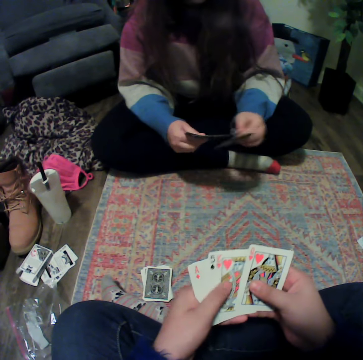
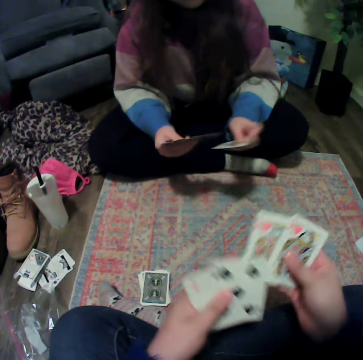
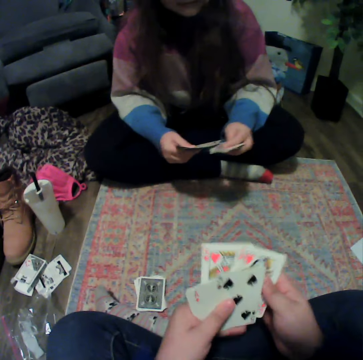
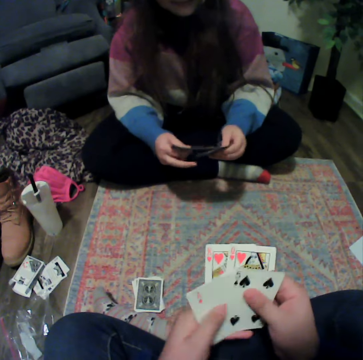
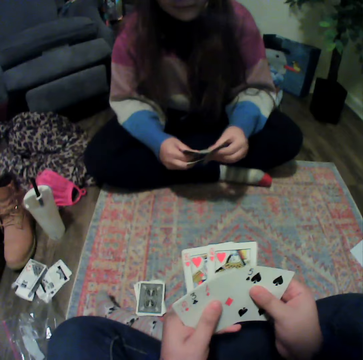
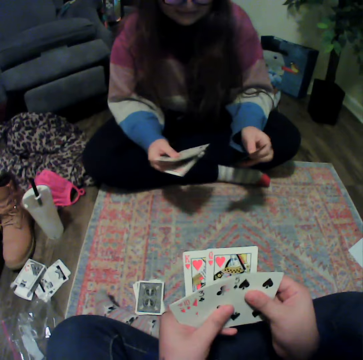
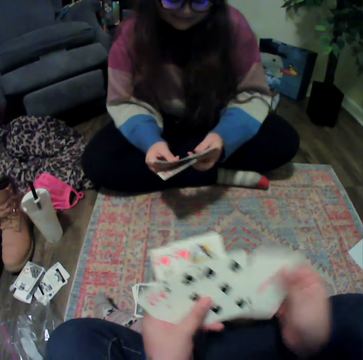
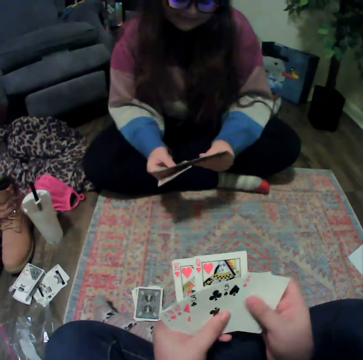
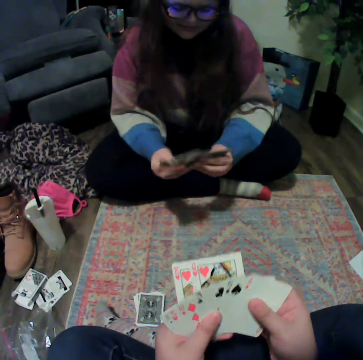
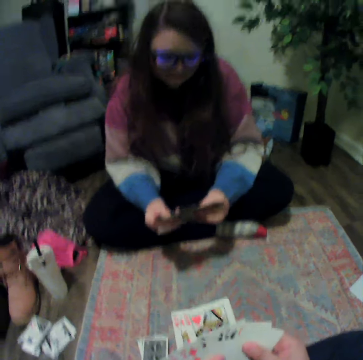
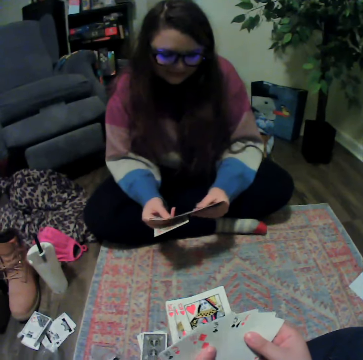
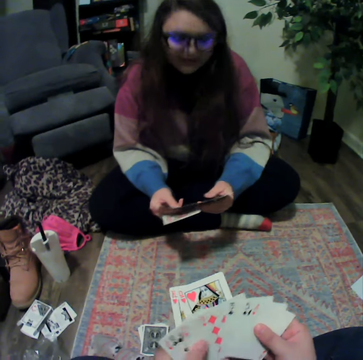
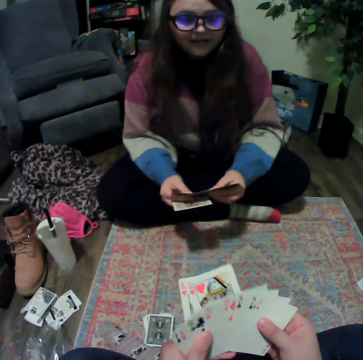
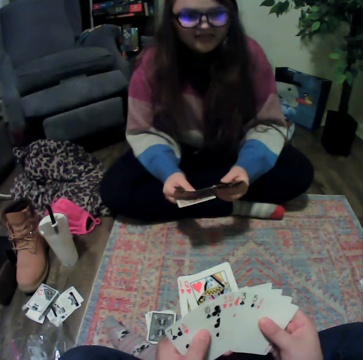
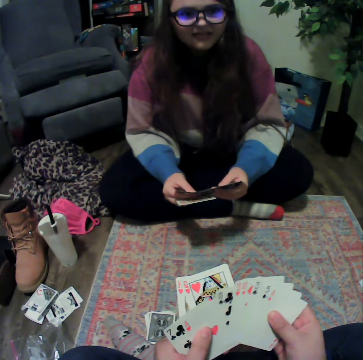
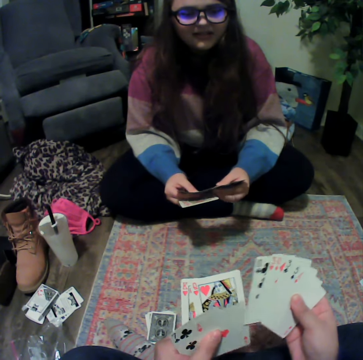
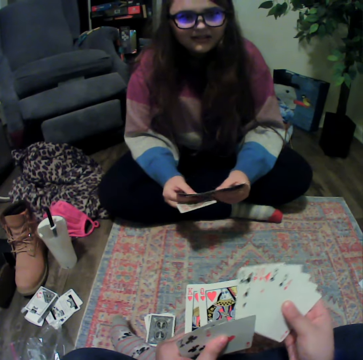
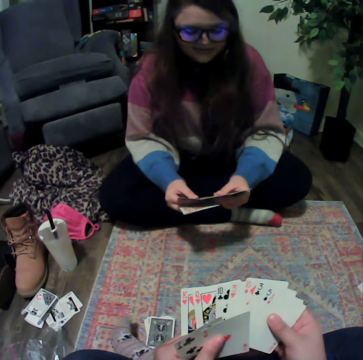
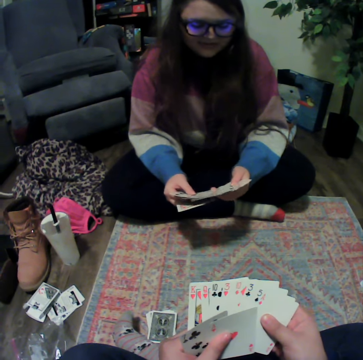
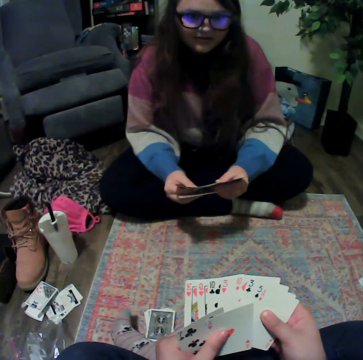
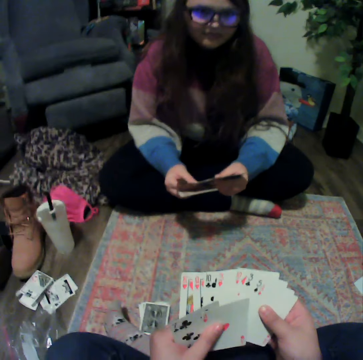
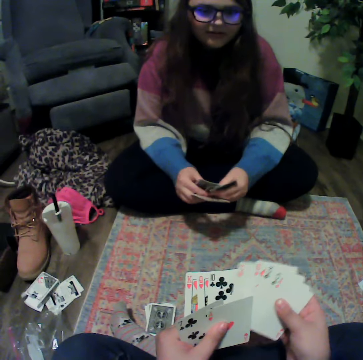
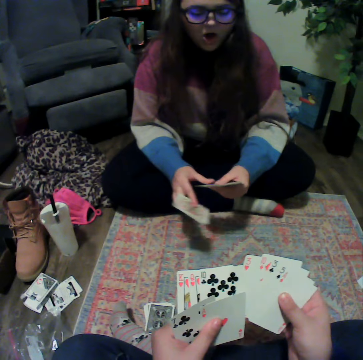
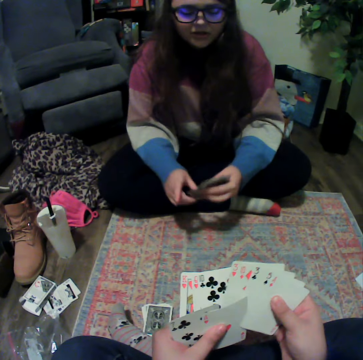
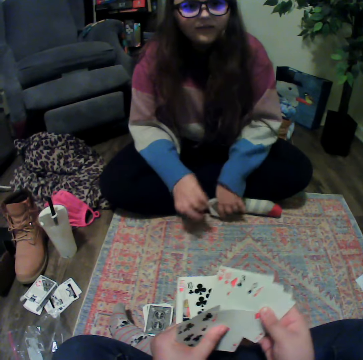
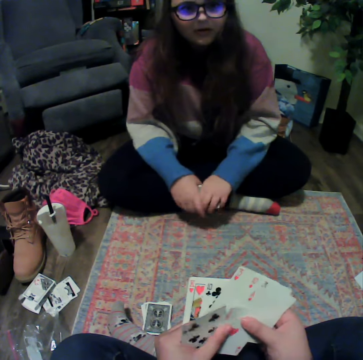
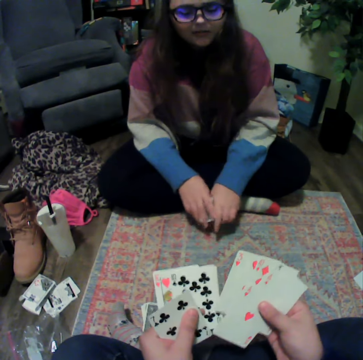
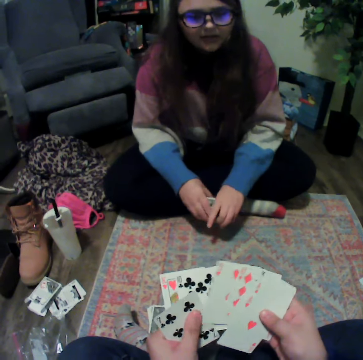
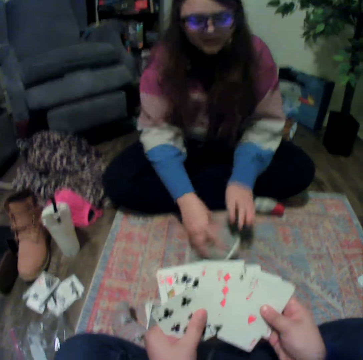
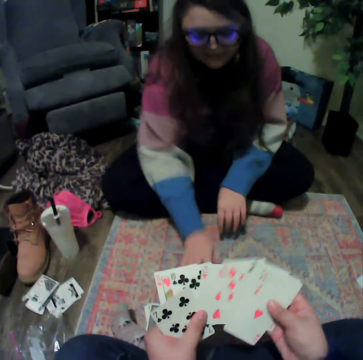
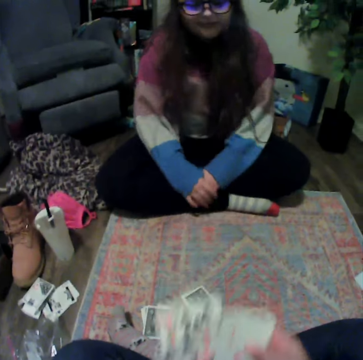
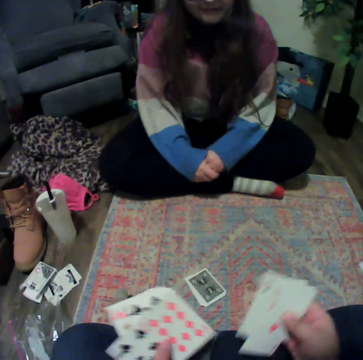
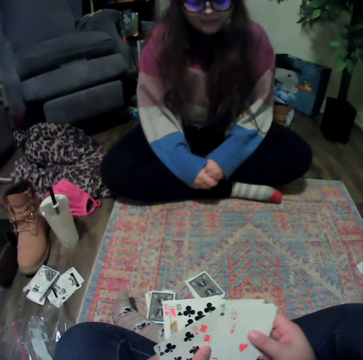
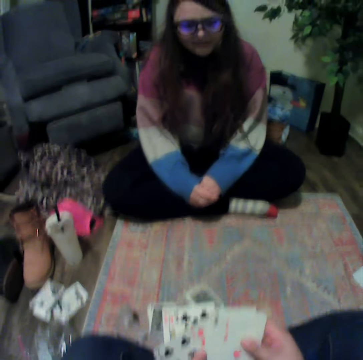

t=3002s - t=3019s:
A woman touches the playing cards. The camera wearer touches the playing cards. The woman places the cards on the floor.

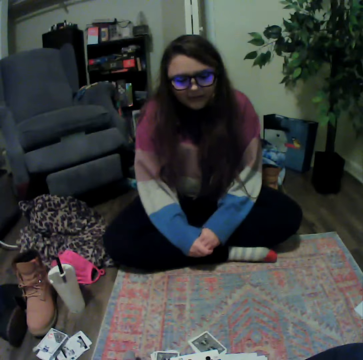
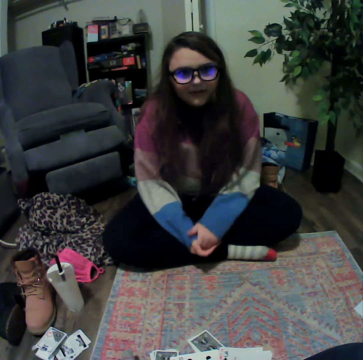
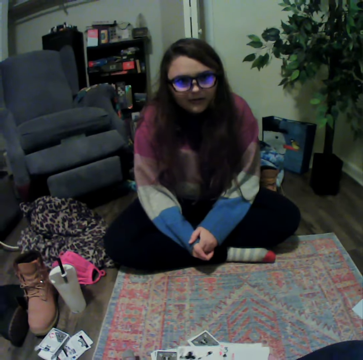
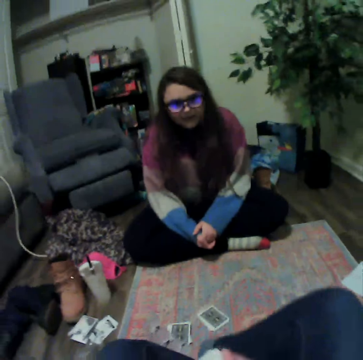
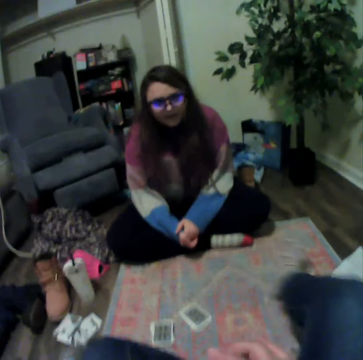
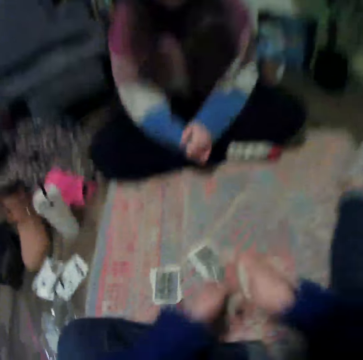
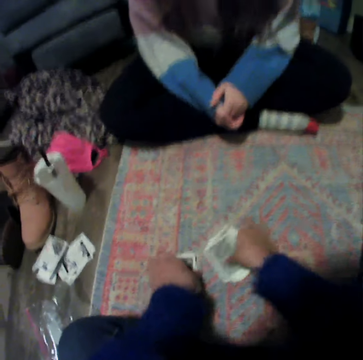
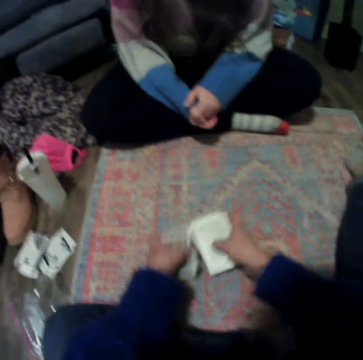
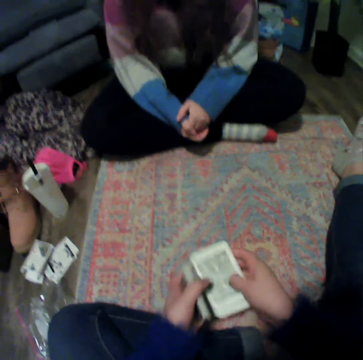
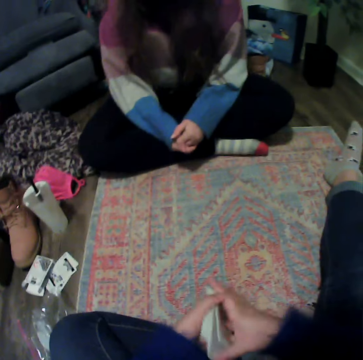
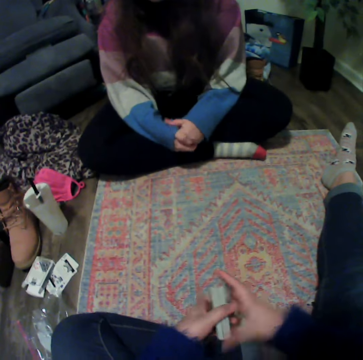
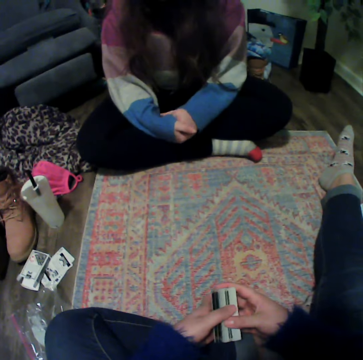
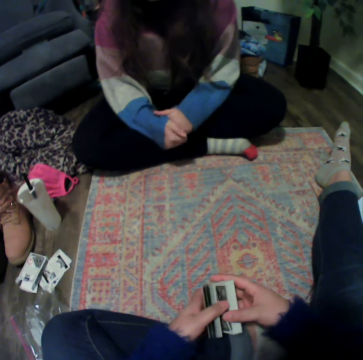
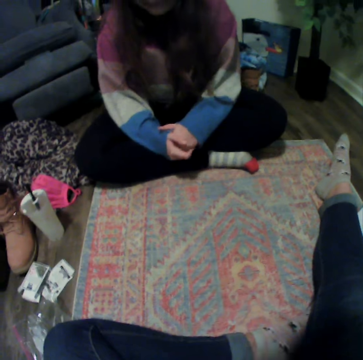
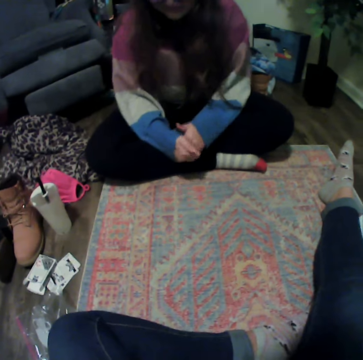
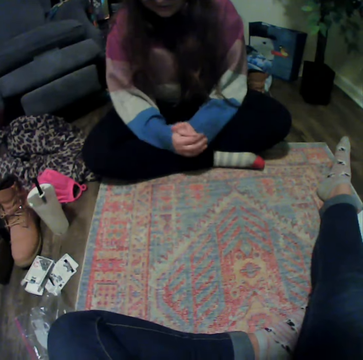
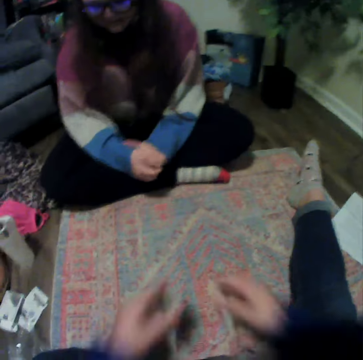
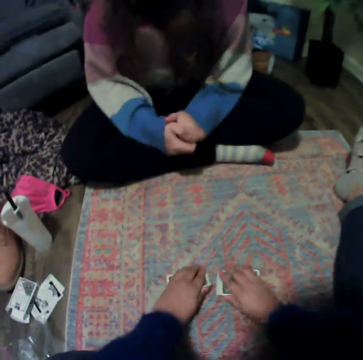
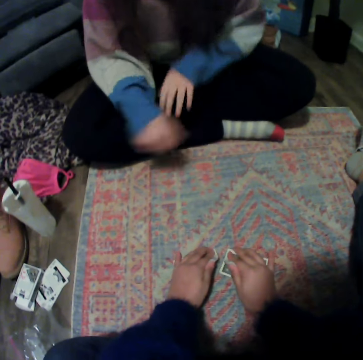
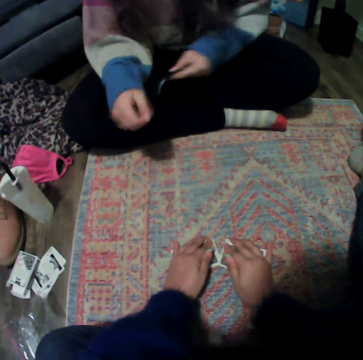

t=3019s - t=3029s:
The camera wearer picks up the cards from the floor. They mix the cards.

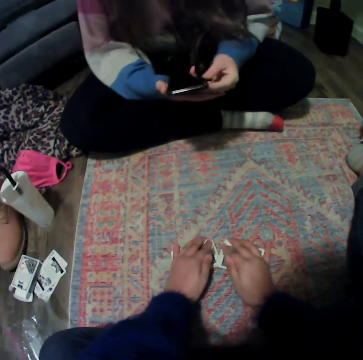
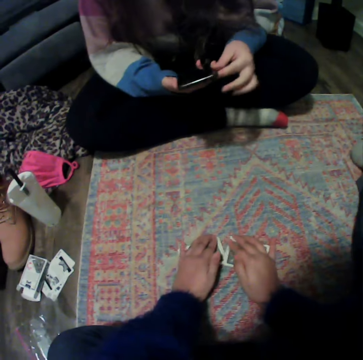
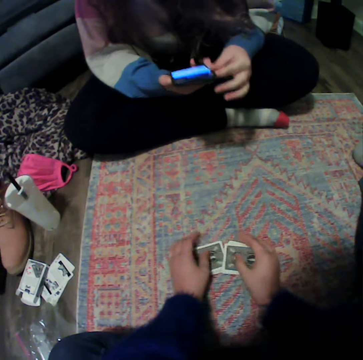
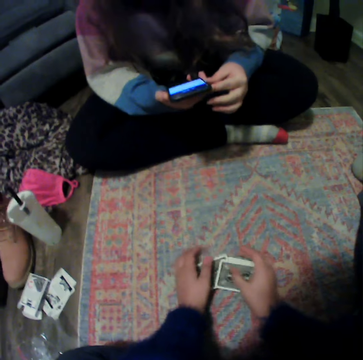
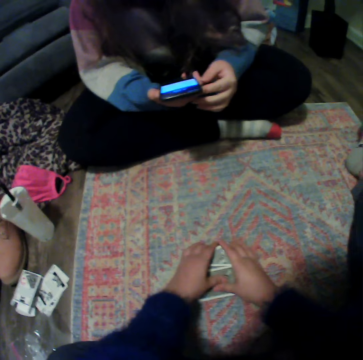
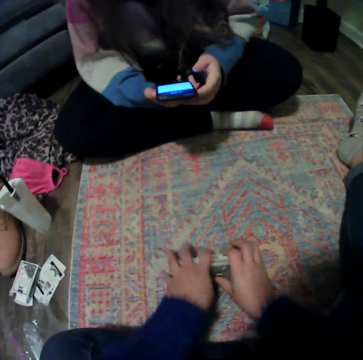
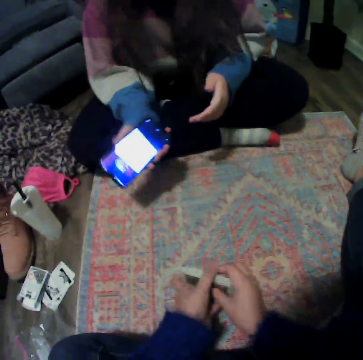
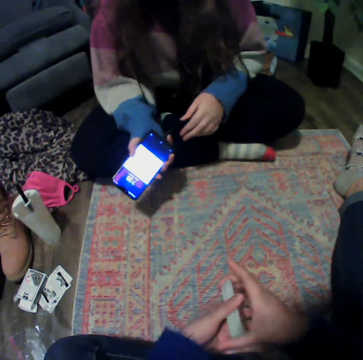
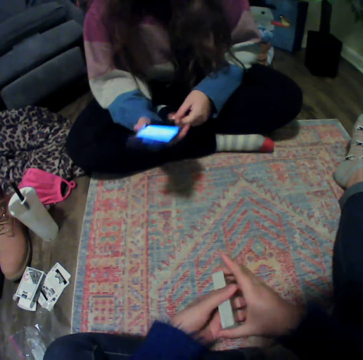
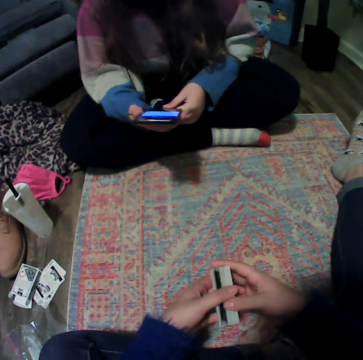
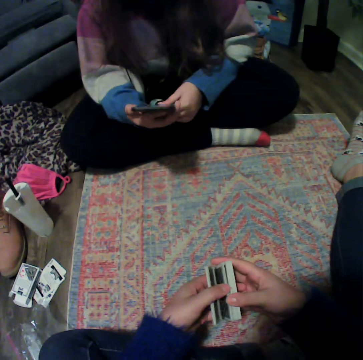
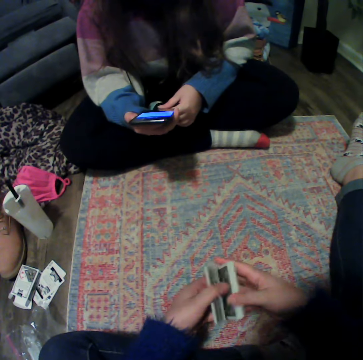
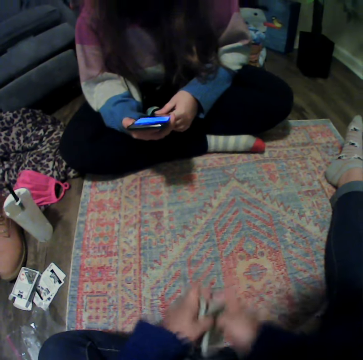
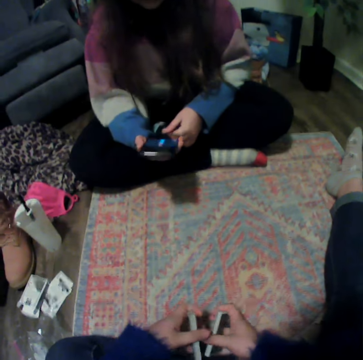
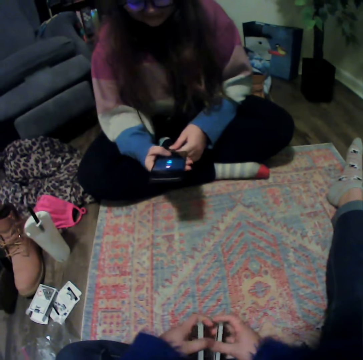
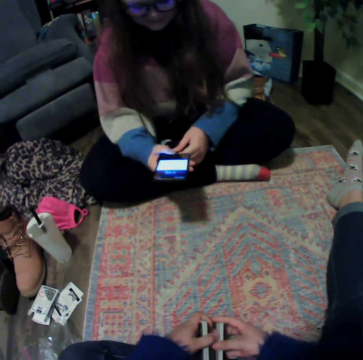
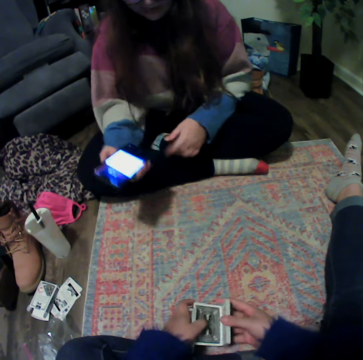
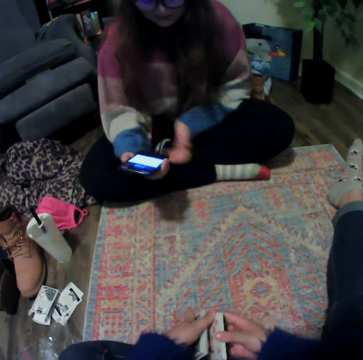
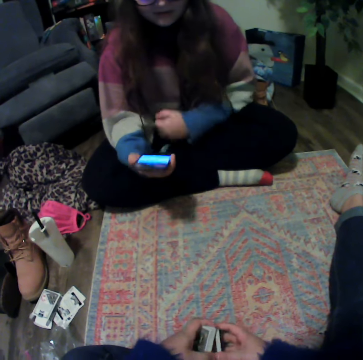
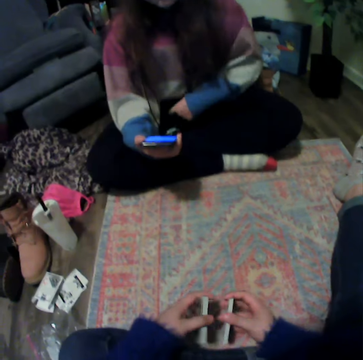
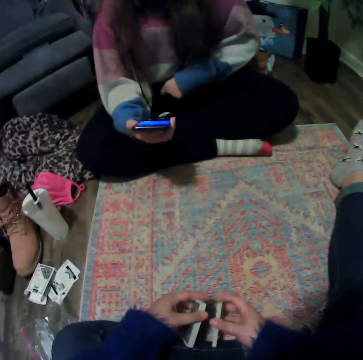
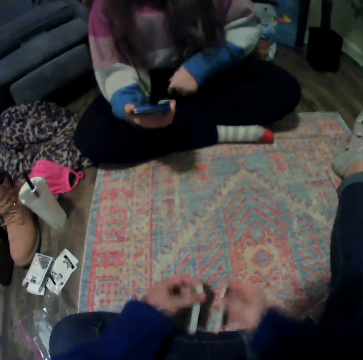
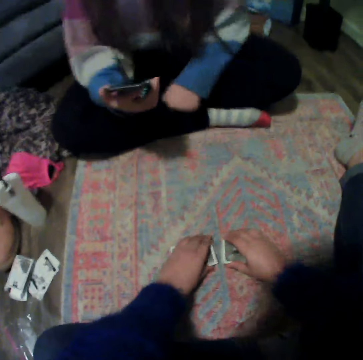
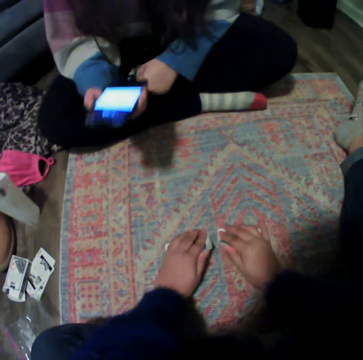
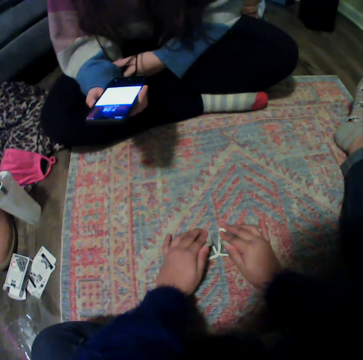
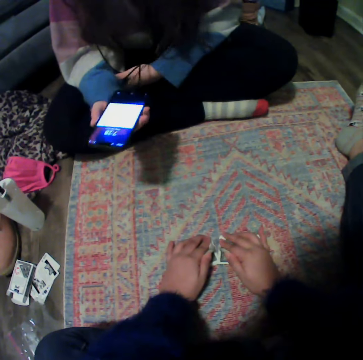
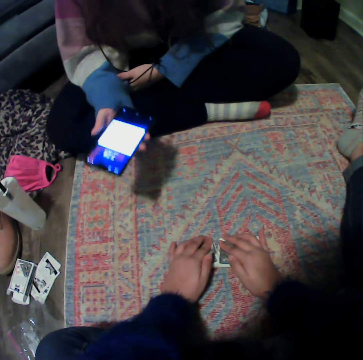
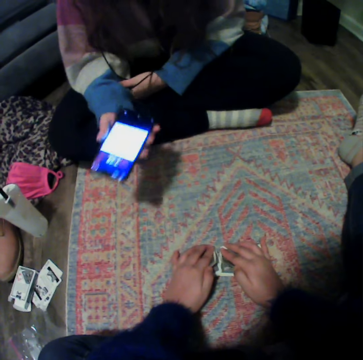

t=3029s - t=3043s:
A woman uses the phone. The woman touches the phone. The camera wearer touches the playing cards.
